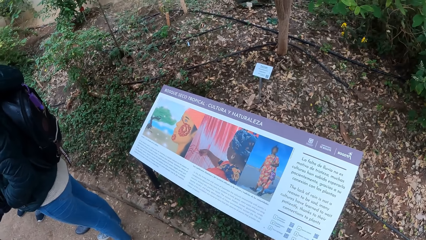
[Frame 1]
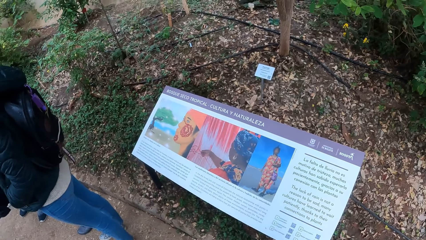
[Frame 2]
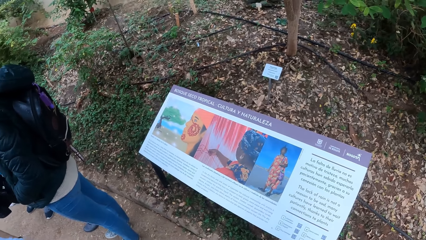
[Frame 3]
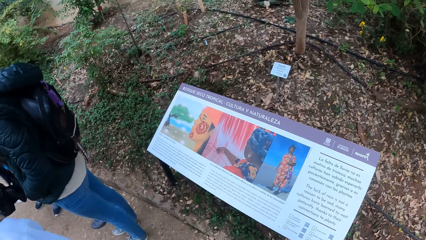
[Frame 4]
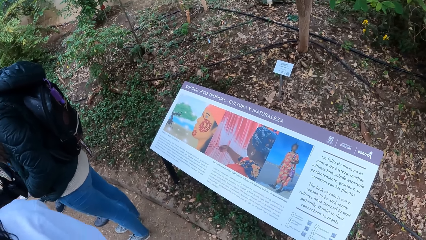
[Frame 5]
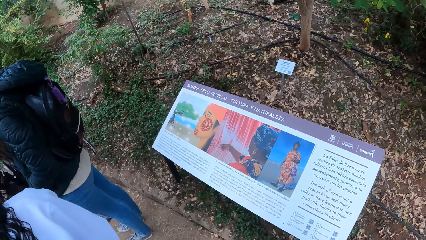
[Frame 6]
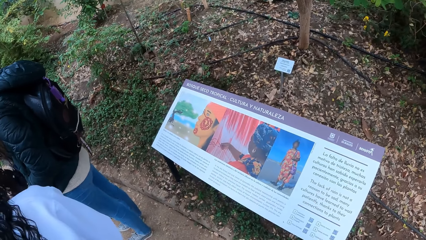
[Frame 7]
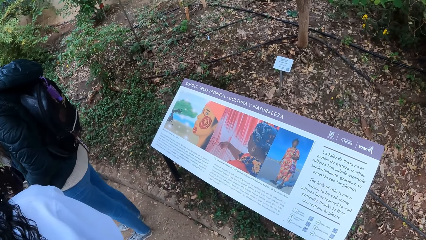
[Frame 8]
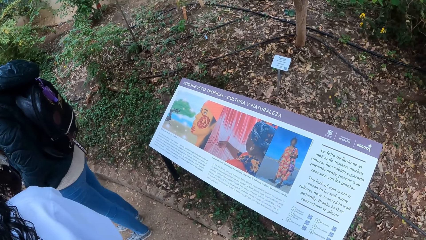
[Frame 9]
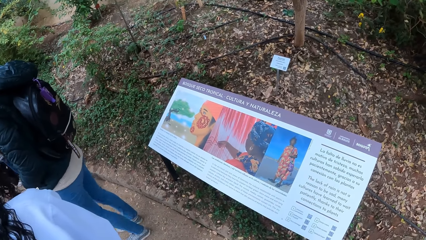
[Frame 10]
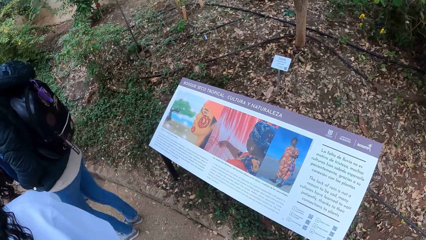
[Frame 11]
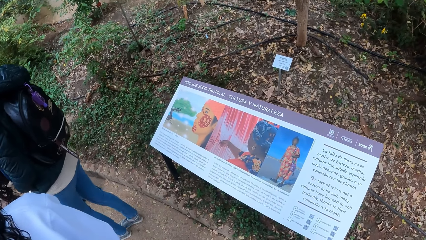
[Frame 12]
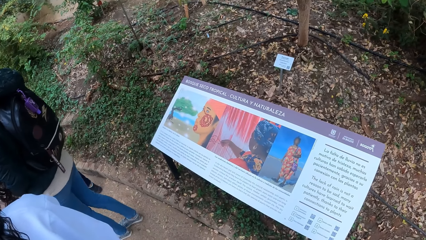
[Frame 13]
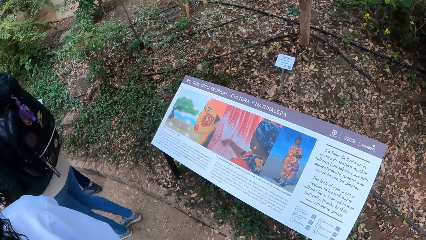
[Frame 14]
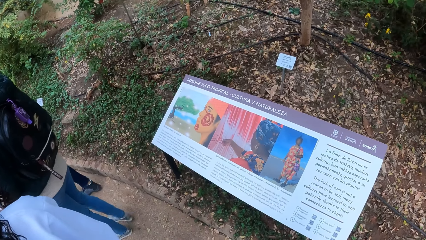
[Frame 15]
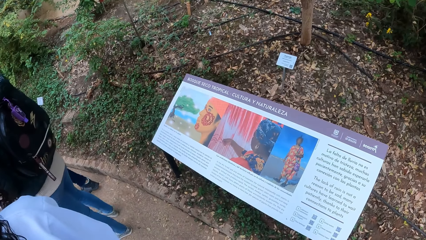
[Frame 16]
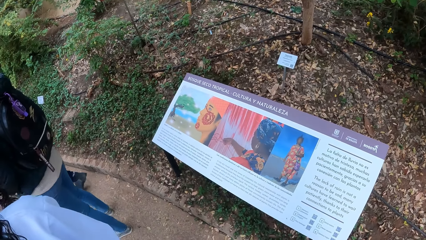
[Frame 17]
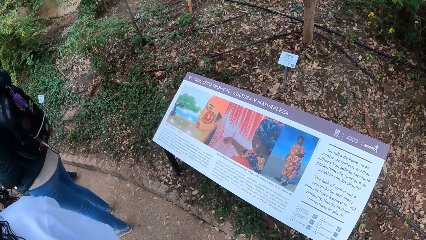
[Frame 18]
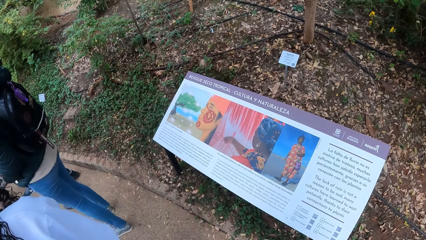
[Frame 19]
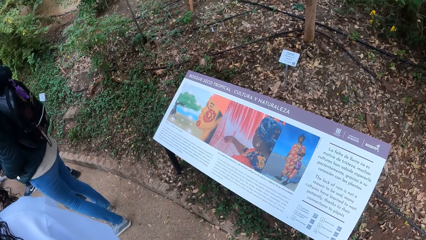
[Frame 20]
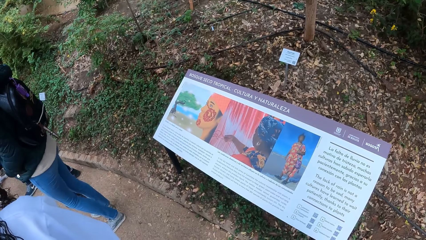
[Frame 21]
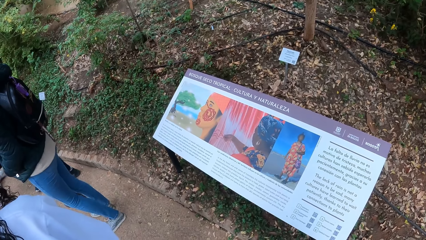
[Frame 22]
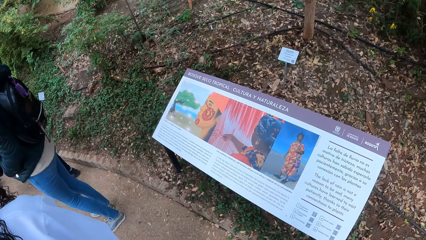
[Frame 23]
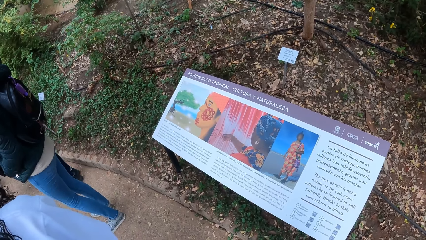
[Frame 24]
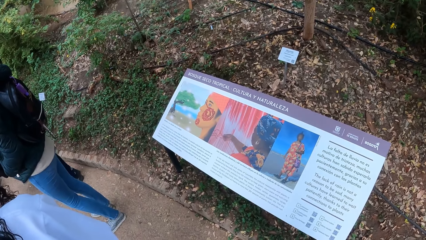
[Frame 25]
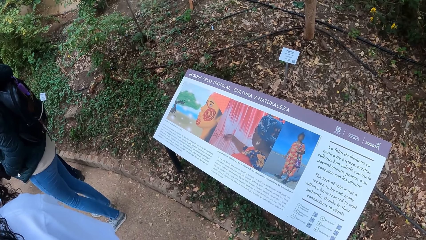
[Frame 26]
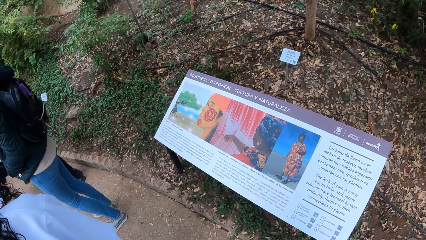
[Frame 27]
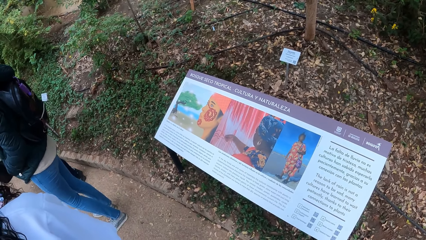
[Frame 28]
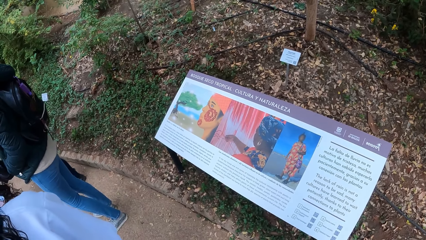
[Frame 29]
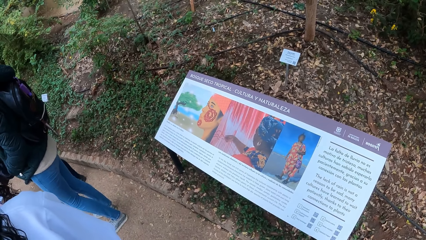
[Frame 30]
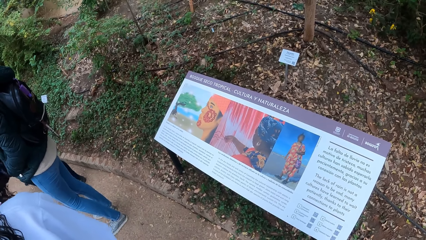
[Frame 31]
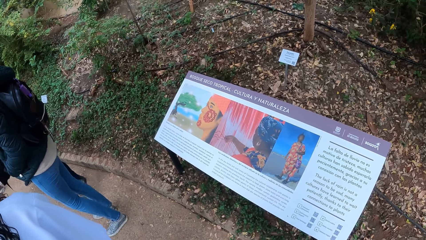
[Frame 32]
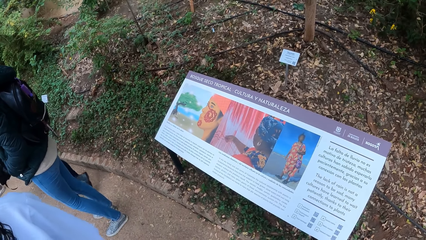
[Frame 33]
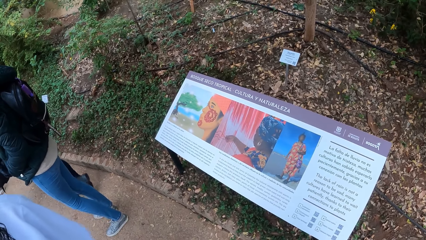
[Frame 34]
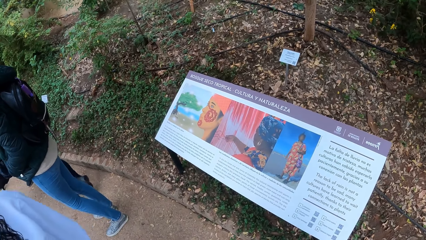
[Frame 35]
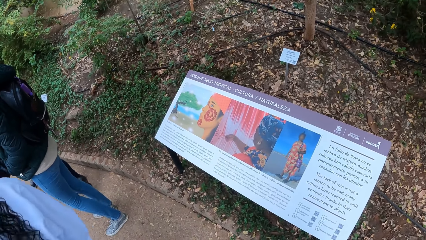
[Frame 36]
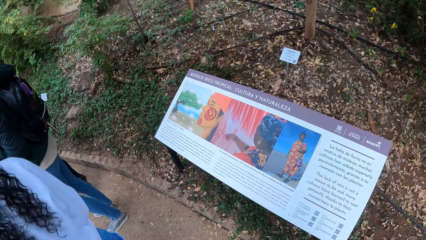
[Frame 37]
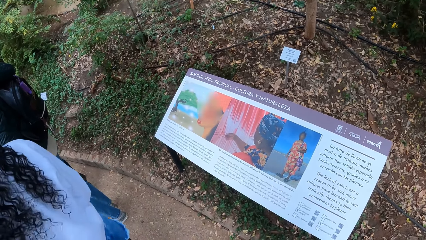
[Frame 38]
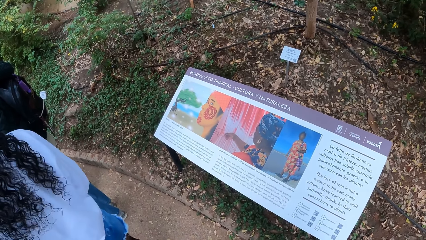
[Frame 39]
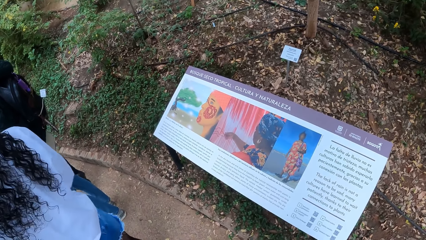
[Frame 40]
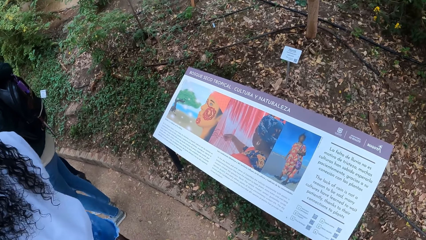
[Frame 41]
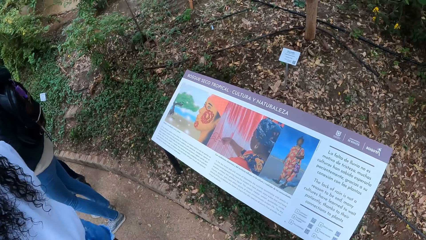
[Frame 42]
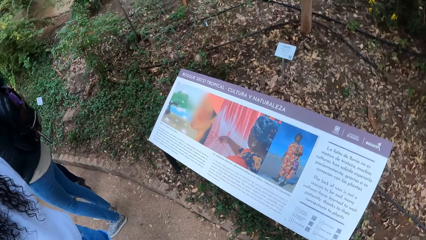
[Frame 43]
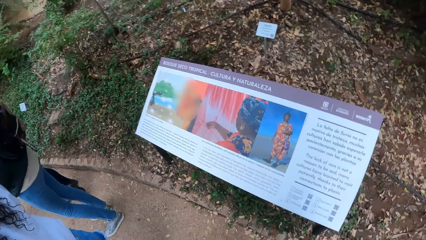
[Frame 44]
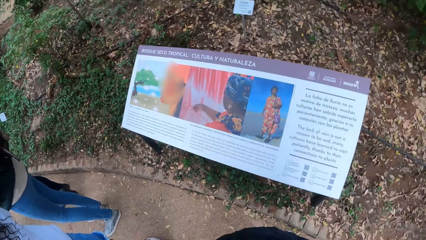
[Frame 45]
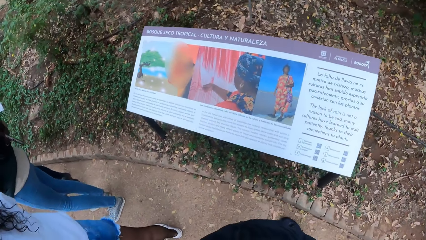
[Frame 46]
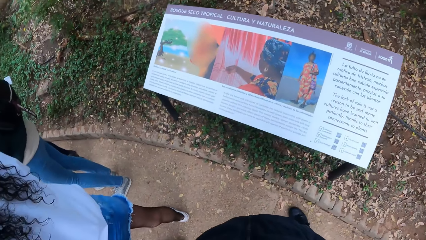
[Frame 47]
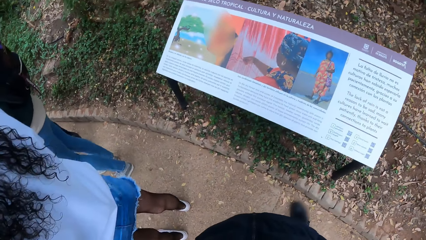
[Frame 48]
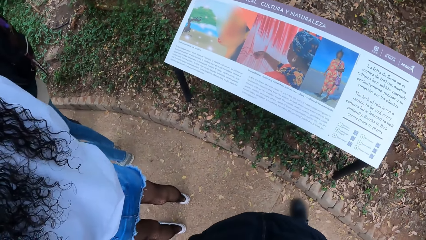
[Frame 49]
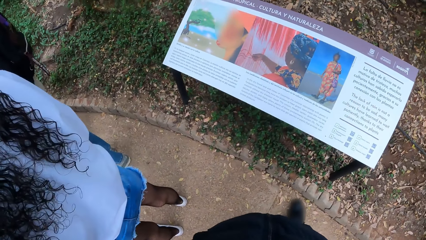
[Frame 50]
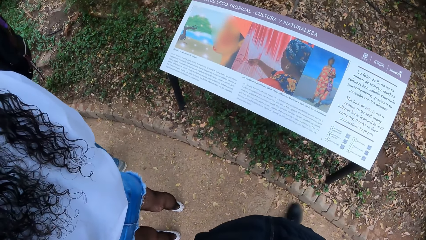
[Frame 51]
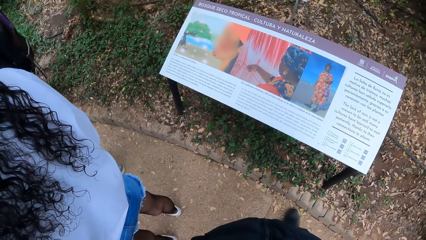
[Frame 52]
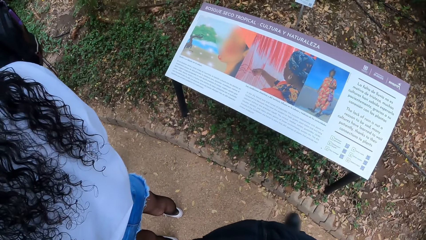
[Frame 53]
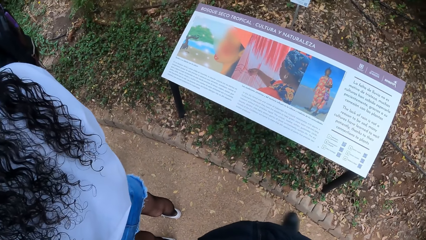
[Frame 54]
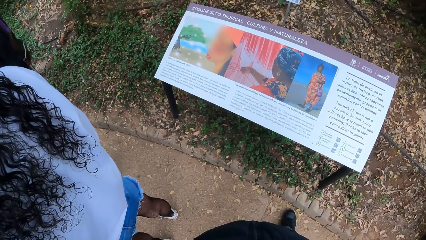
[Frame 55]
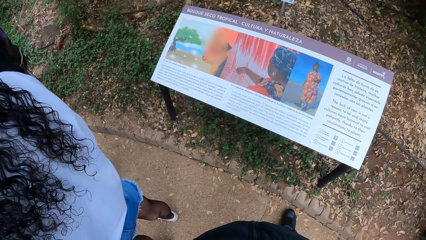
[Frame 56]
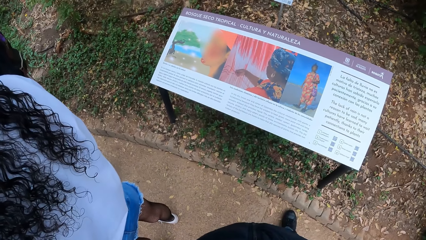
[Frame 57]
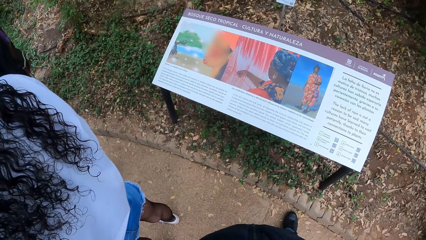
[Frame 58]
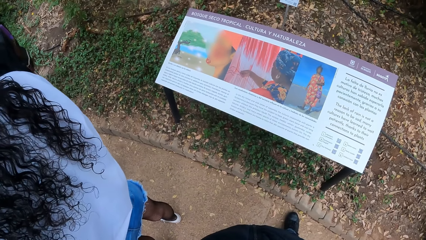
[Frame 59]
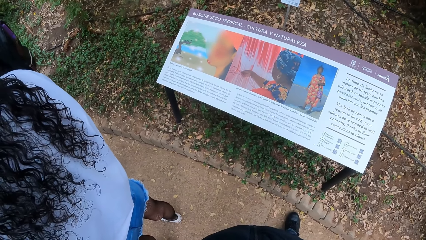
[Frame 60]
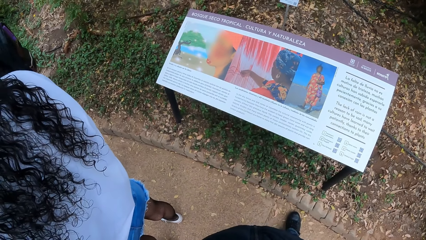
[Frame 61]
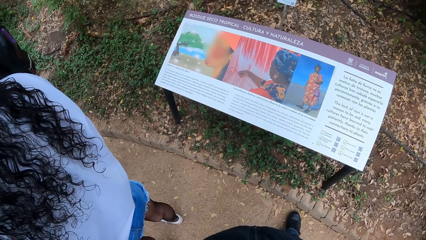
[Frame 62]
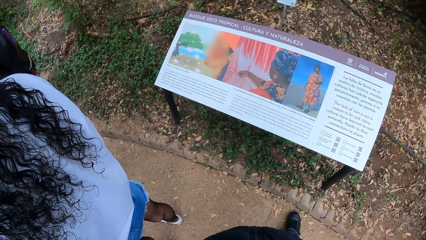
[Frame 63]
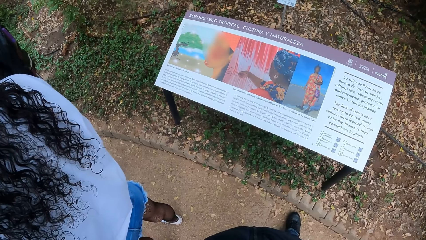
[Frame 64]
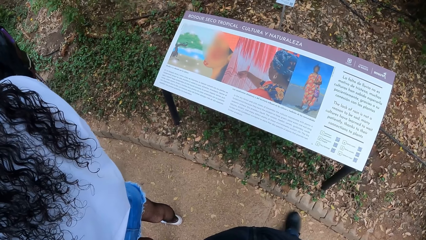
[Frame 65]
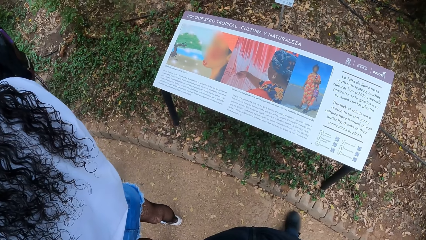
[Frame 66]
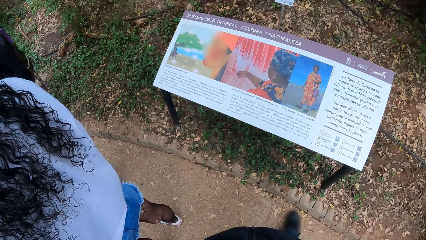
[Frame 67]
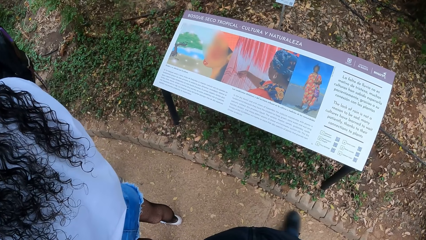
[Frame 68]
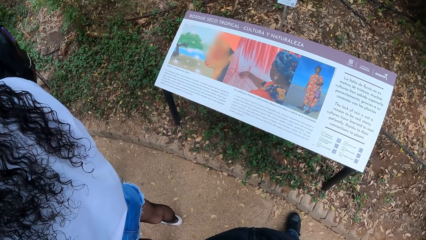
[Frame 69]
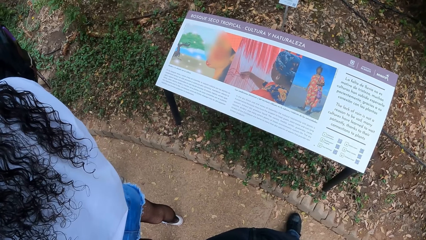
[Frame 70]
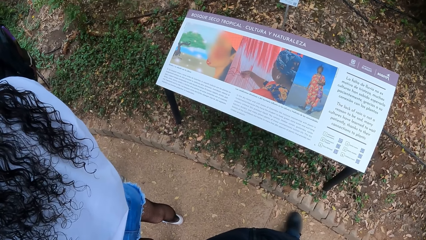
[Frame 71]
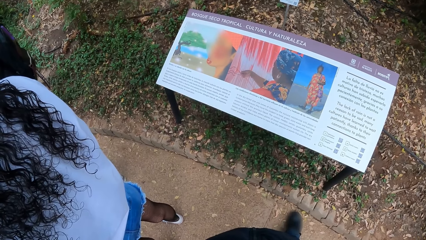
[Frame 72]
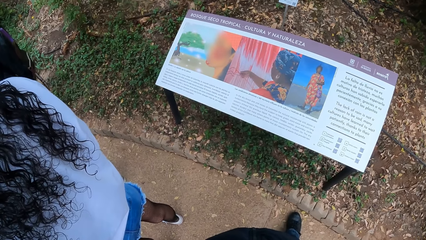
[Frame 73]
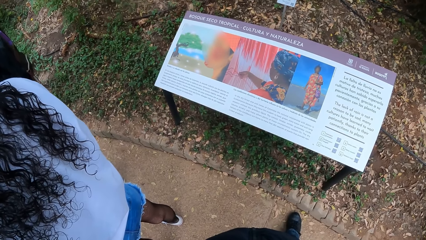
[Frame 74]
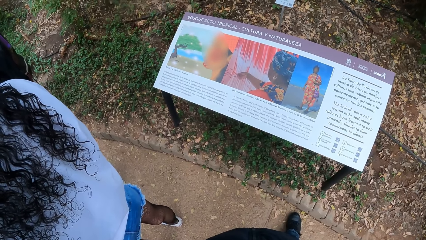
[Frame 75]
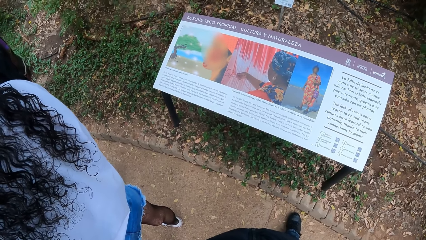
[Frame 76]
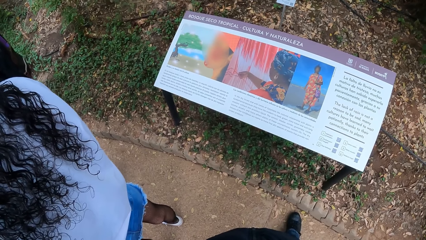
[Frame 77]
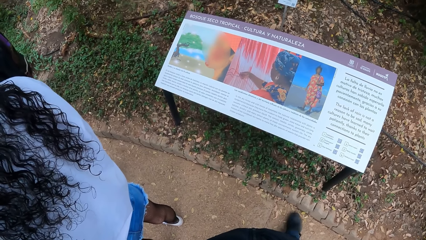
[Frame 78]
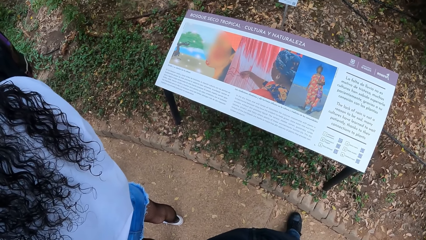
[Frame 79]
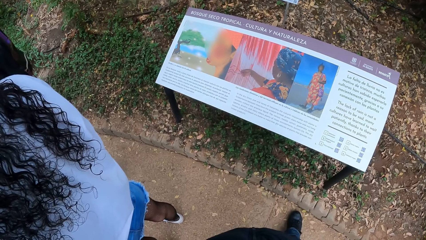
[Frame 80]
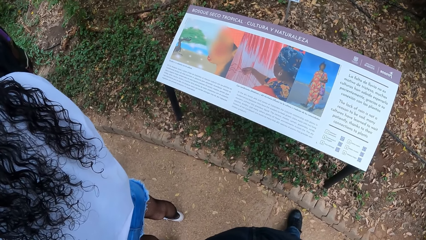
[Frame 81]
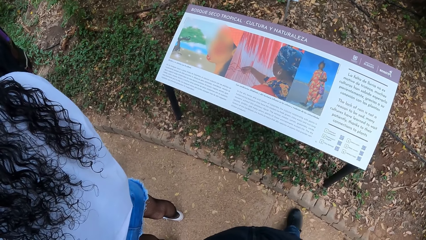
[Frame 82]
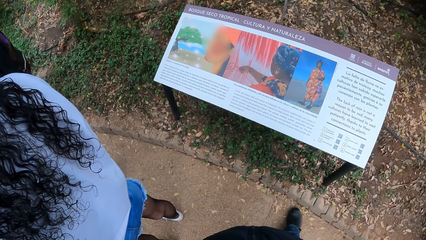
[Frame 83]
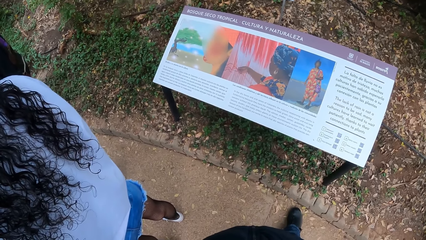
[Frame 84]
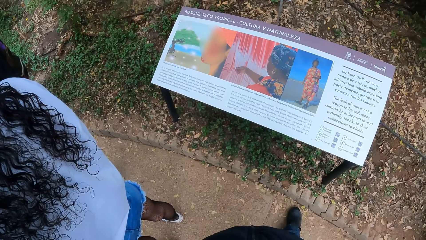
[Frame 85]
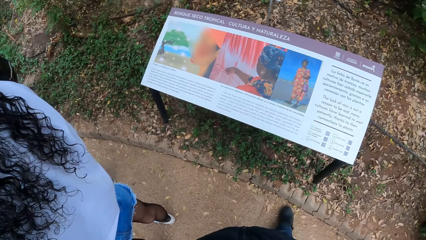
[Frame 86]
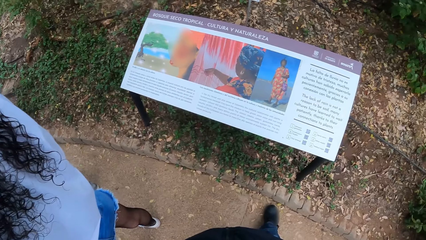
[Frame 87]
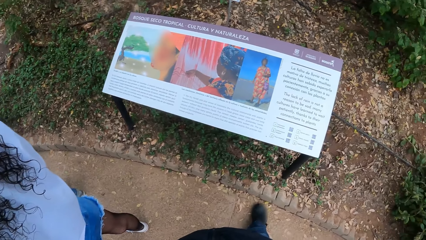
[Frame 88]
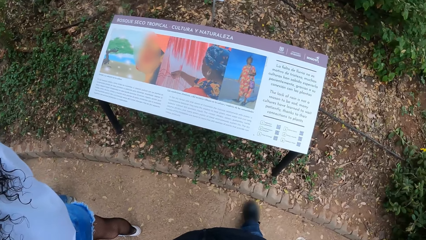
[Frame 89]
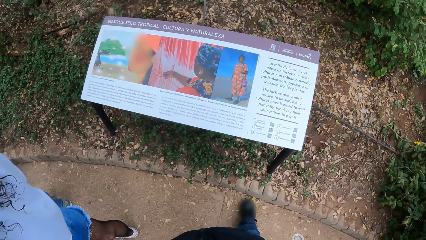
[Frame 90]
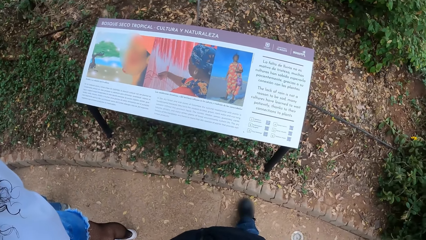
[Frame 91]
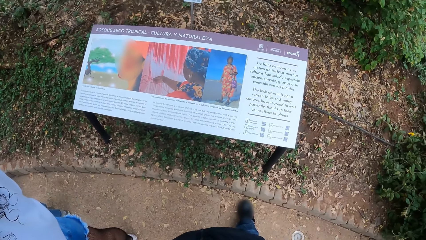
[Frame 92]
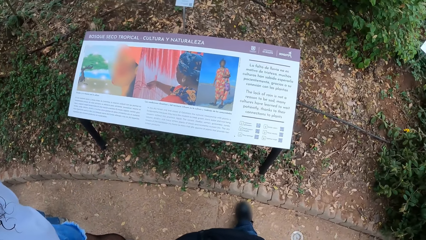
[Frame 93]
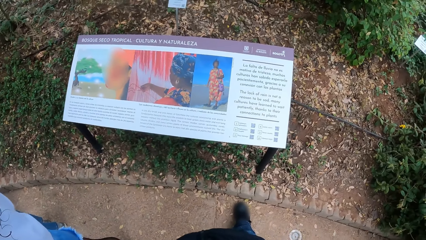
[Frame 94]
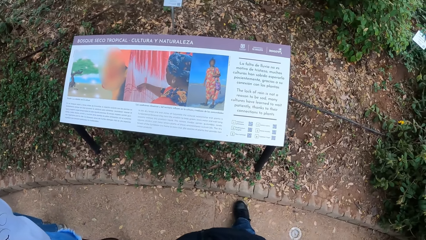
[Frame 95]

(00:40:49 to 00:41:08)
The camera wearer turns around.
